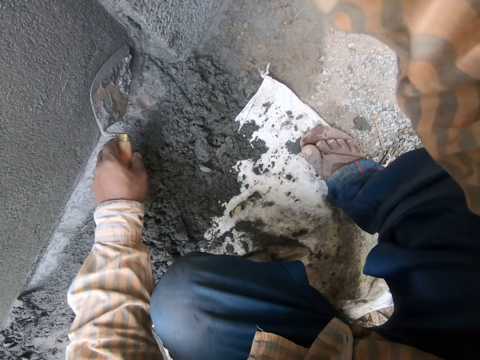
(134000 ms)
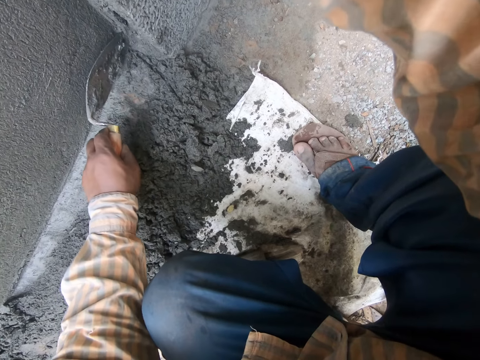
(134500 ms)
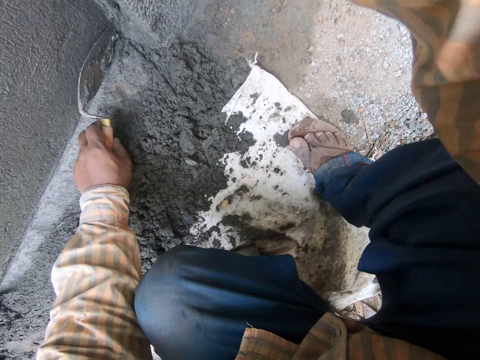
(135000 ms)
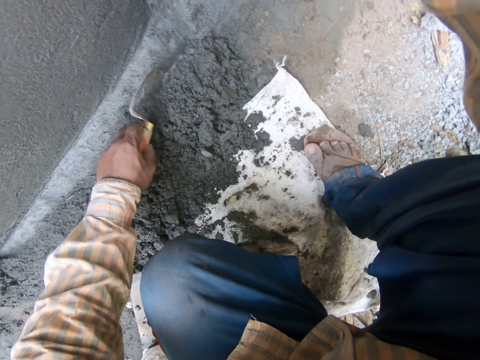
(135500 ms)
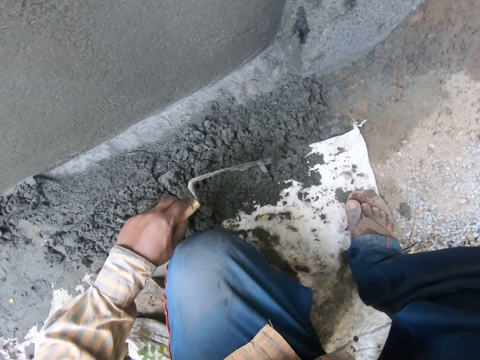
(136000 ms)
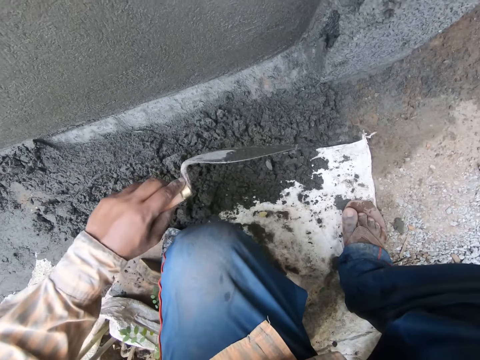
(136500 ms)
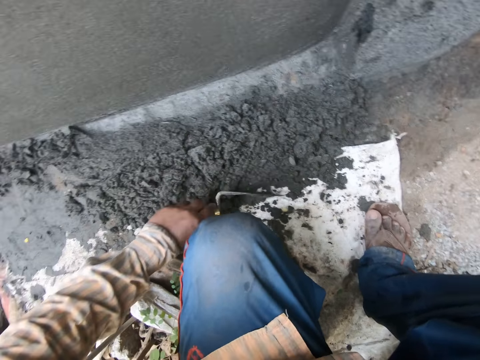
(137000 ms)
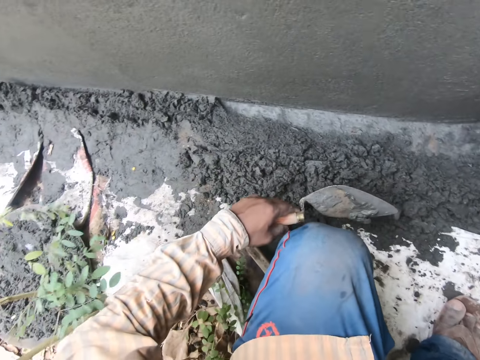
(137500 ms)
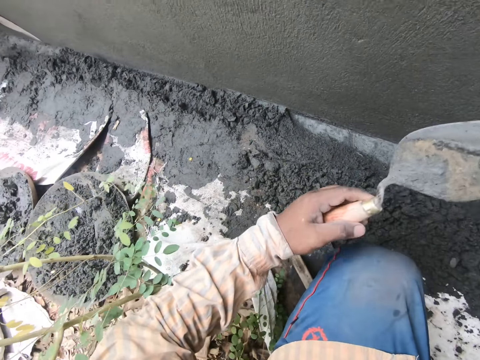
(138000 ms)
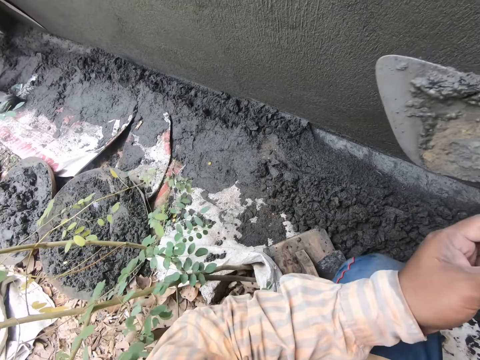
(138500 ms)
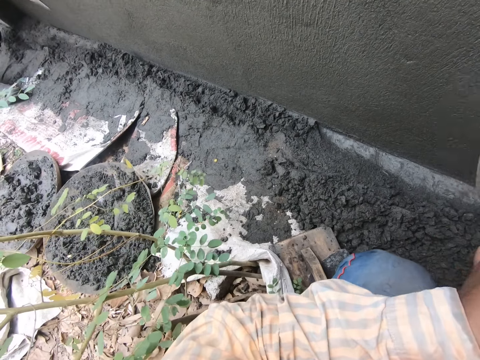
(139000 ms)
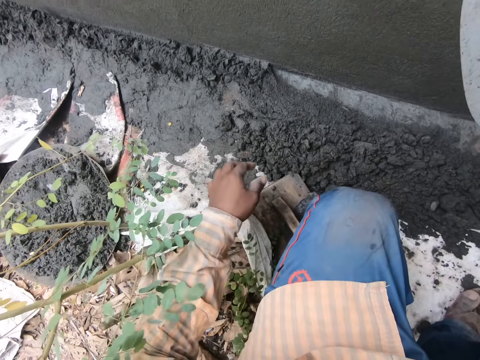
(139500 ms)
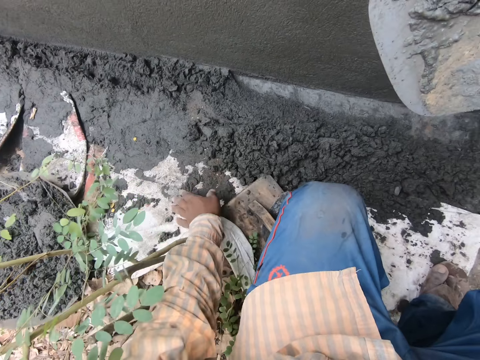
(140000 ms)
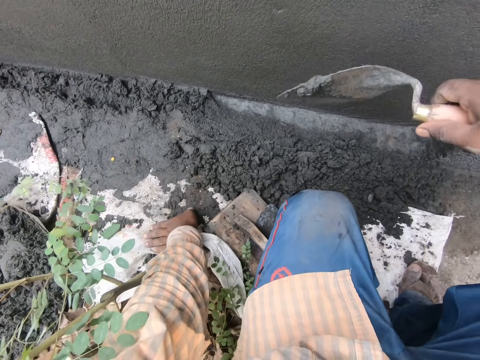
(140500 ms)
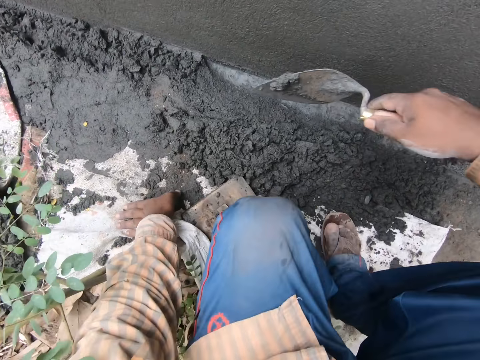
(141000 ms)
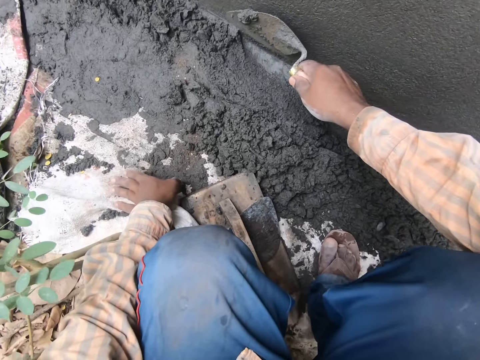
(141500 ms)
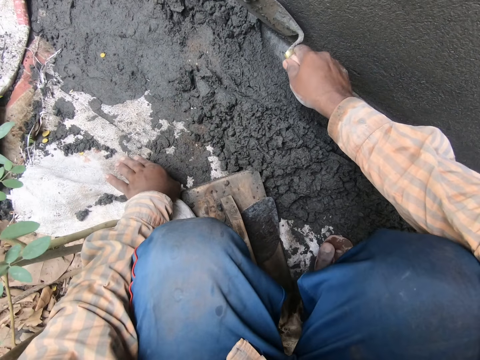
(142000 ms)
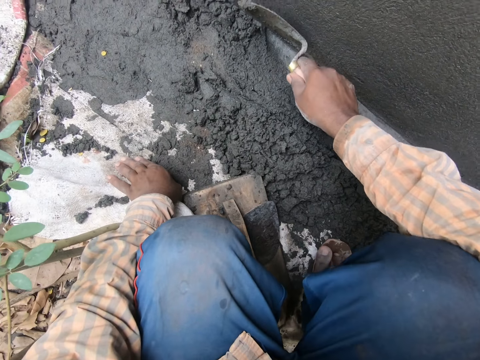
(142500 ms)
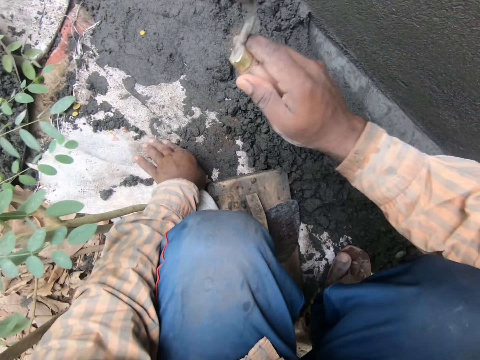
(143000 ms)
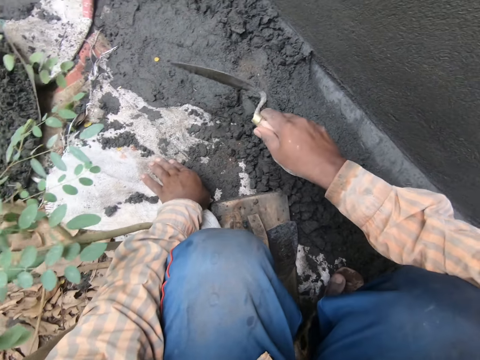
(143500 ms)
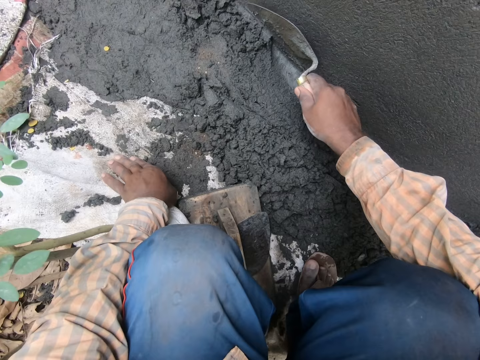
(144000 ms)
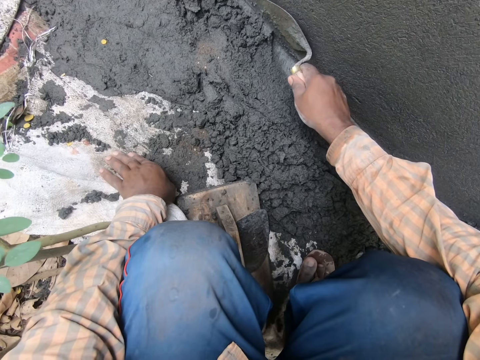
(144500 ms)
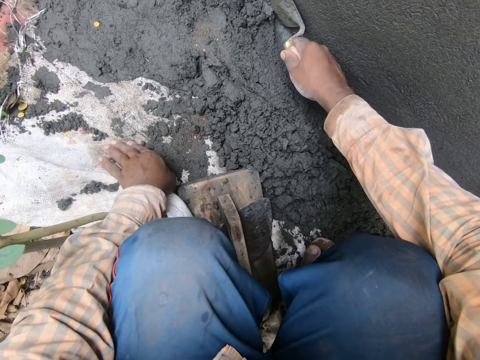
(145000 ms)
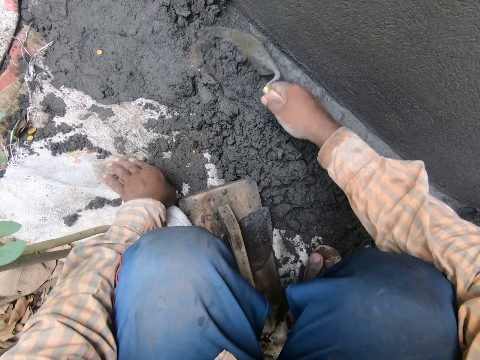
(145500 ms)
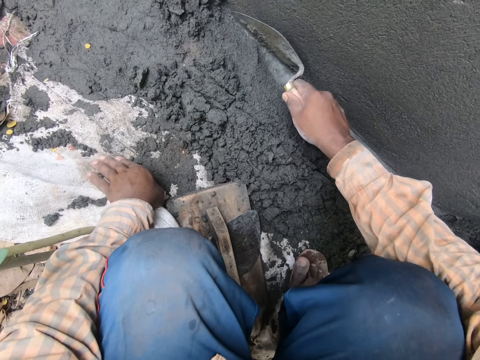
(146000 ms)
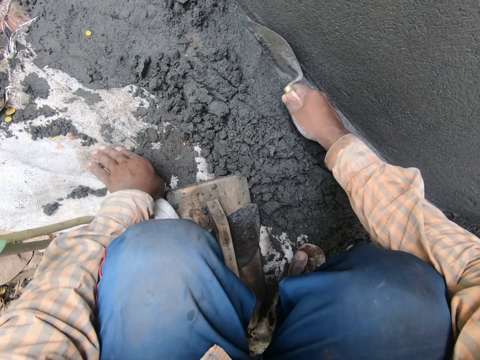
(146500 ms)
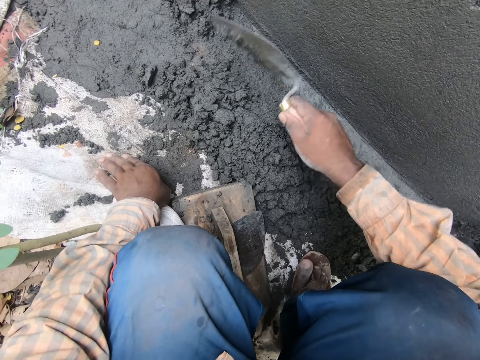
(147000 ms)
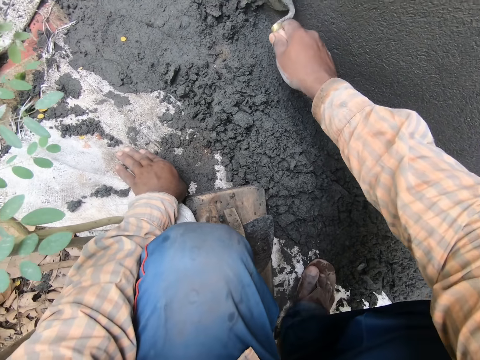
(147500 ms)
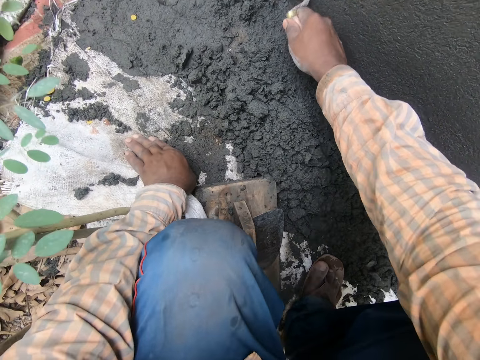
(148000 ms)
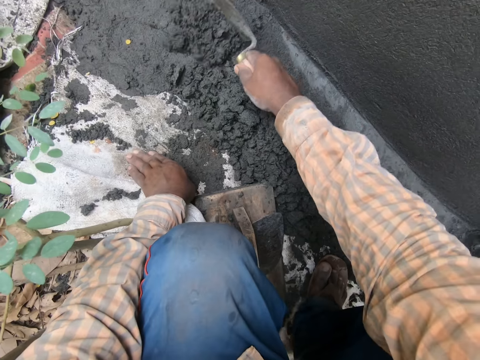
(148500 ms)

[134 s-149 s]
The camera wearer hits the hand trowel in his left hand on the sack on the floor. He passes the hand trowel in his left hand to his right hand. He scrapes some mortar from the floor with the hand trowel in his right hand. He hits the hand trowel in his right hand on the sack on the floor. He scrapes the mortar on the wall with the hand trowel in his right hand.

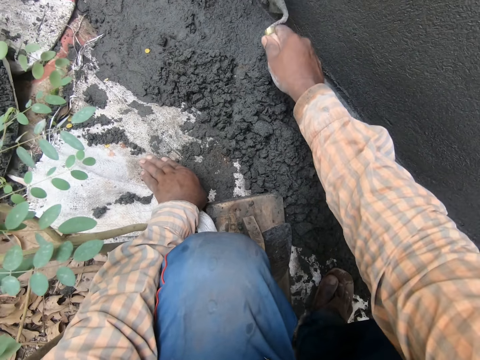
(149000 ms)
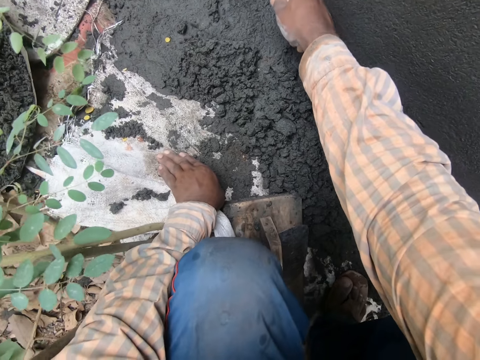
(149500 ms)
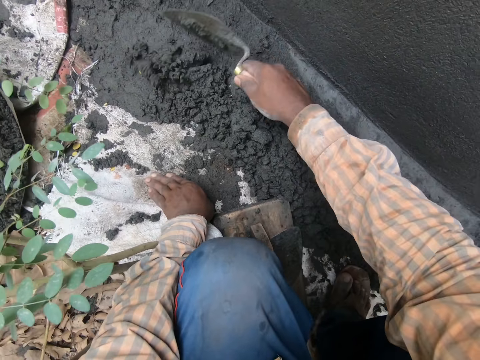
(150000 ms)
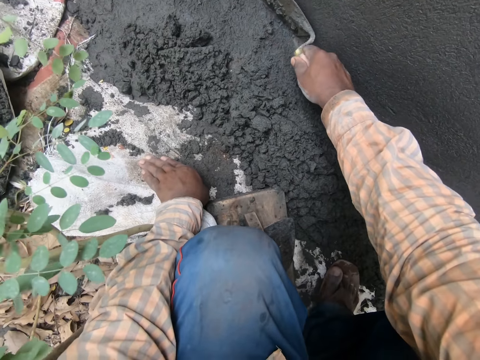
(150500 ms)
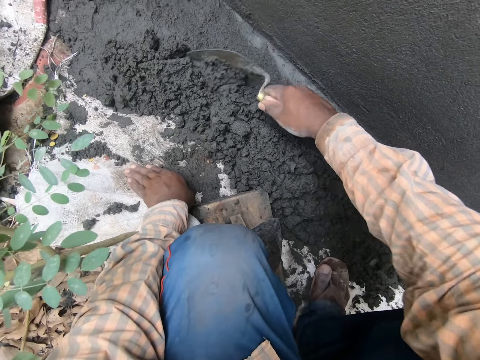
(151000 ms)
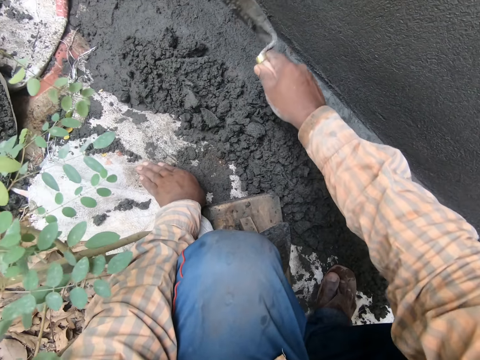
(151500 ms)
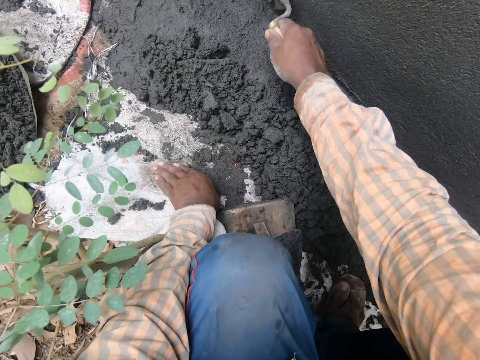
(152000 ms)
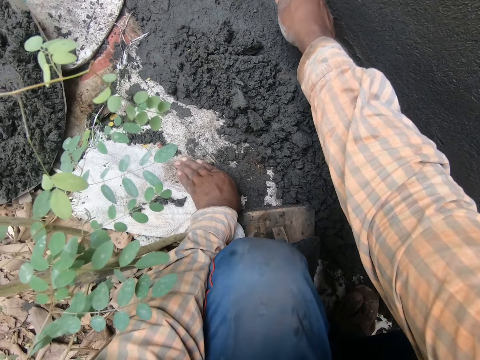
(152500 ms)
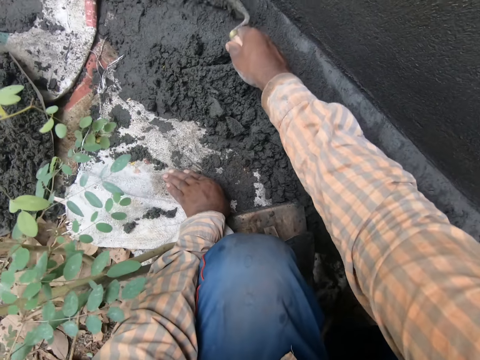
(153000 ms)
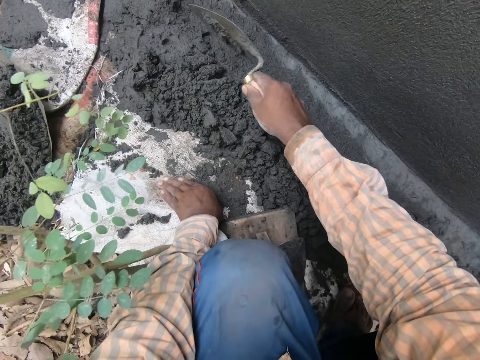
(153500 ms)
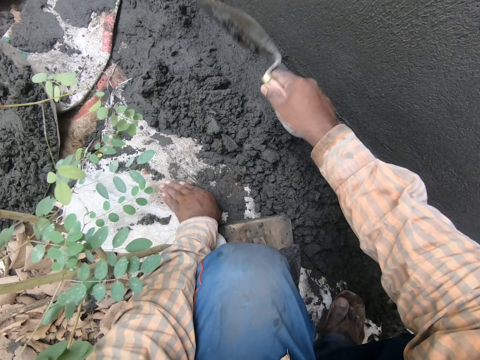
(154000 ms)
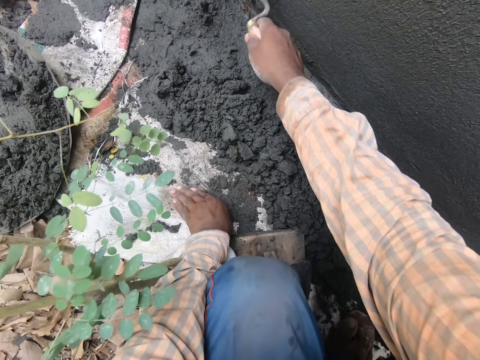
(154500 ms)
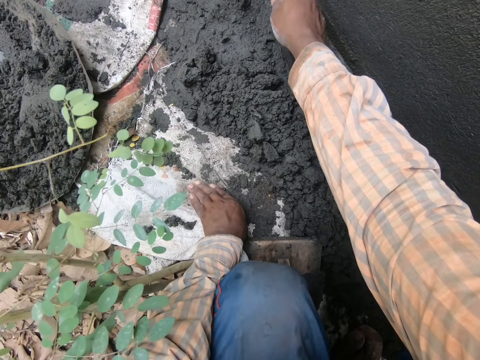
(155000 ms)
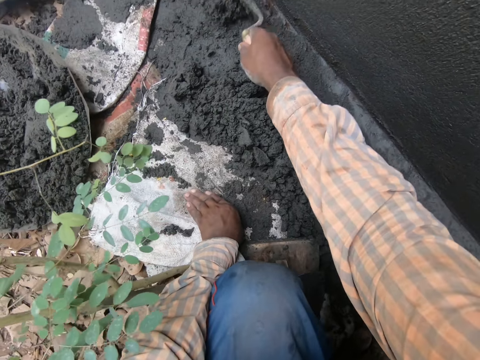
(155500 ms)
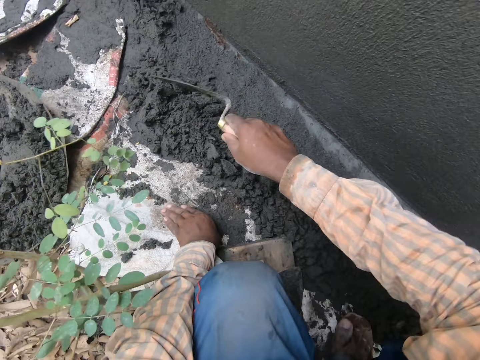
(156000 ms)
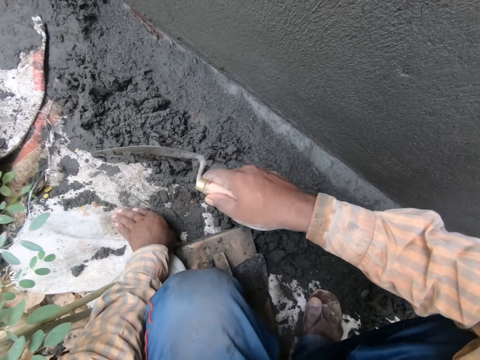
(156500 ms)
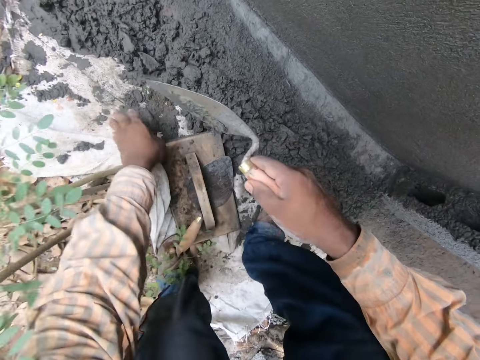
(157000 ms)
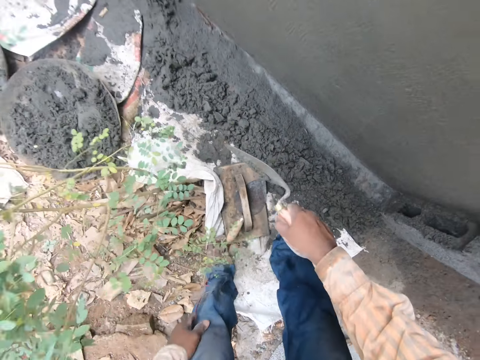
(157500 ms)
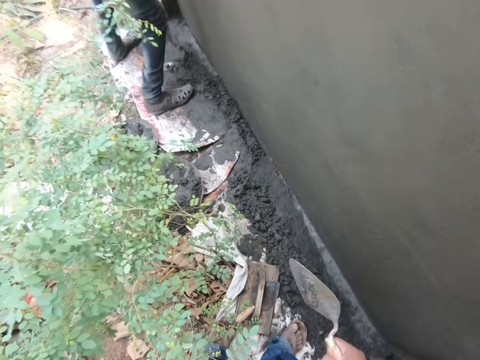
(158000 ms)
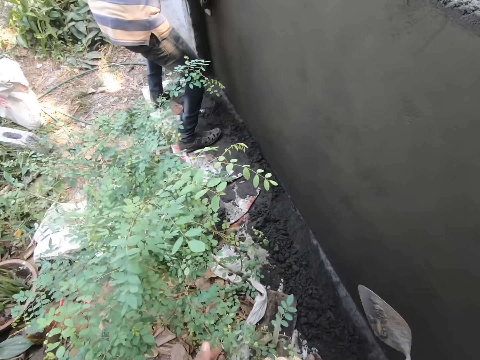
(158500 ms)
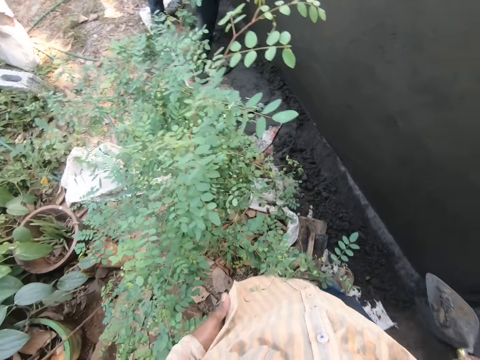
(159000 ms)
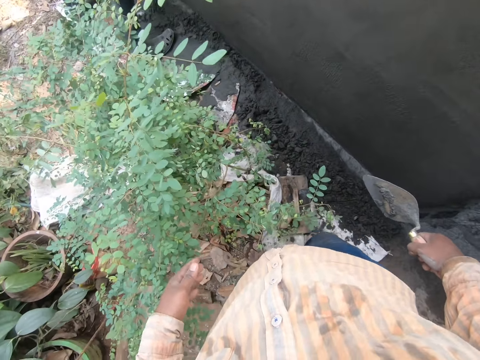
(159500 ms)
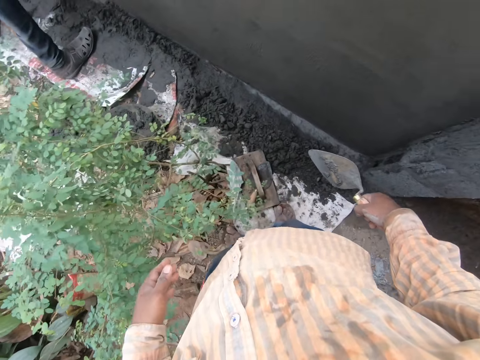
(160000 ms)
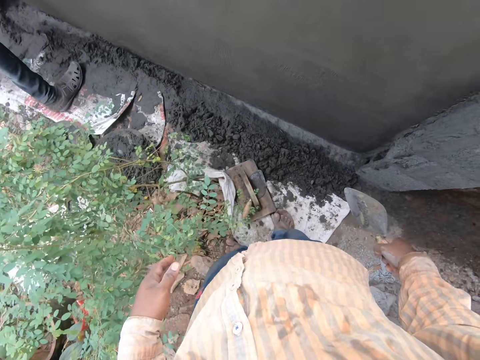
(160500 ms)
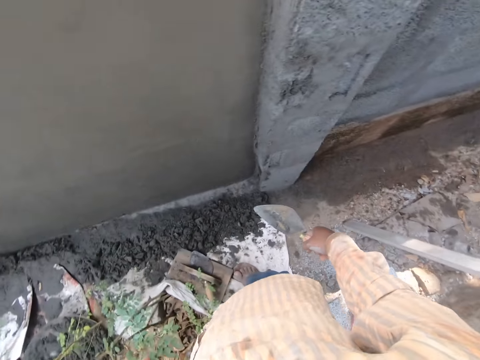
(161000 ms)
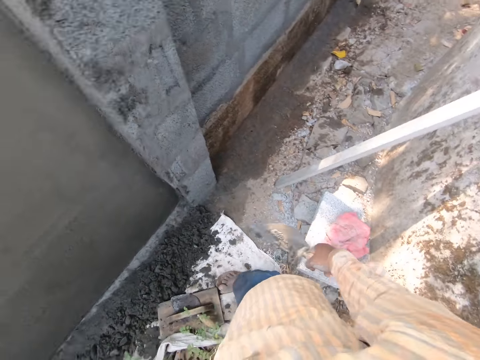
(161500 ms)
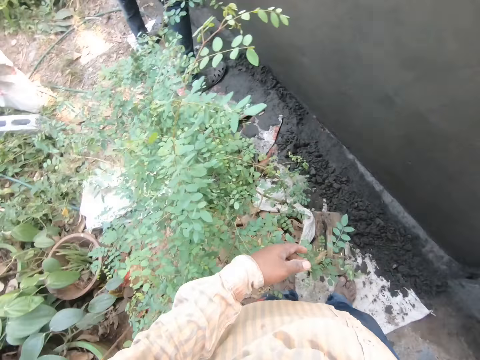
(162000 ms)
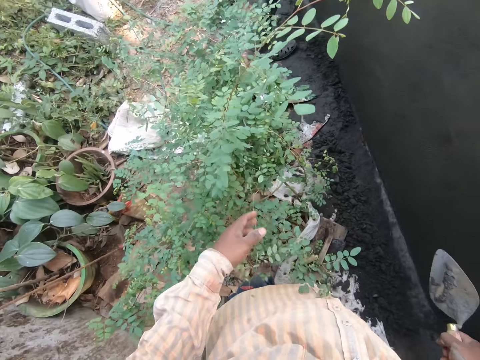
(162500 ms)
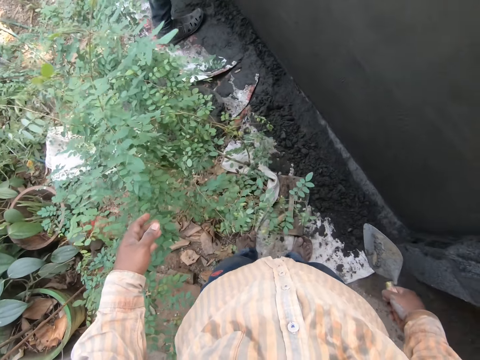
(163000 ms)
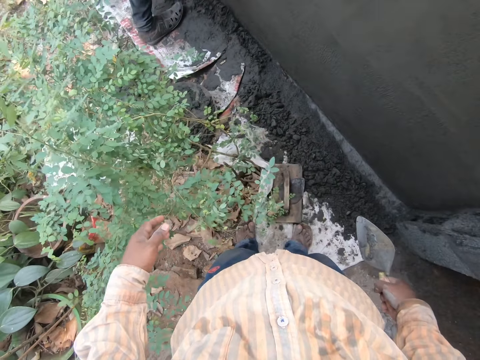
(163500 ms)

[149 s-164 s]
The camera wearer stands and walks.
